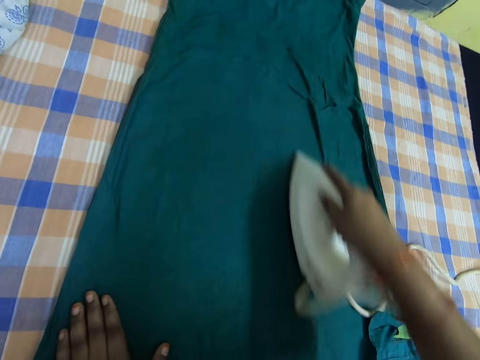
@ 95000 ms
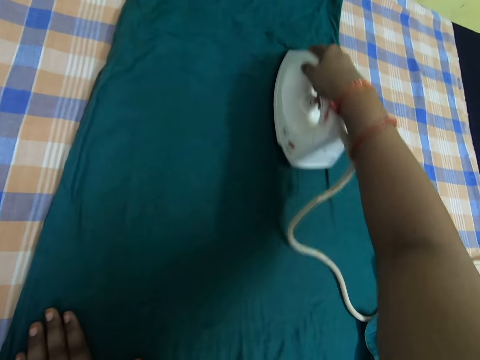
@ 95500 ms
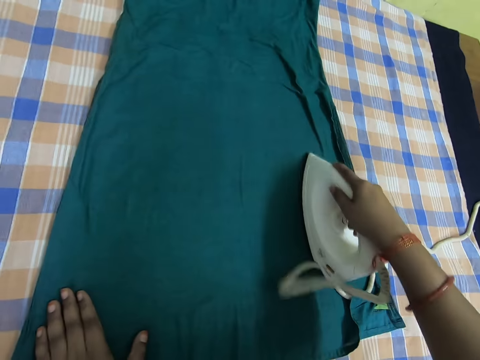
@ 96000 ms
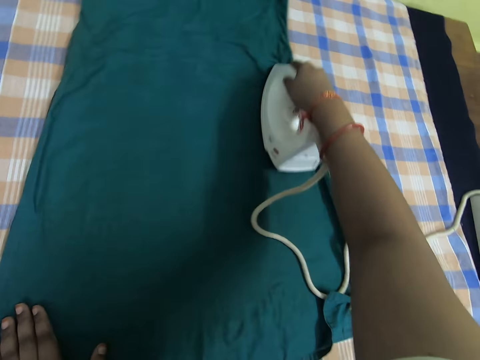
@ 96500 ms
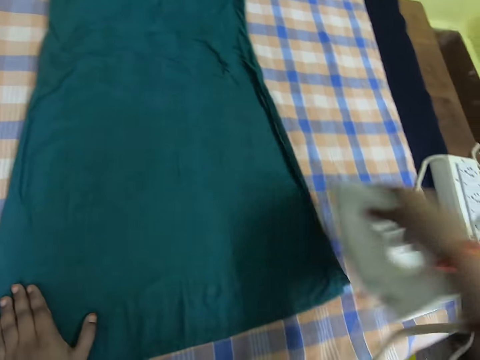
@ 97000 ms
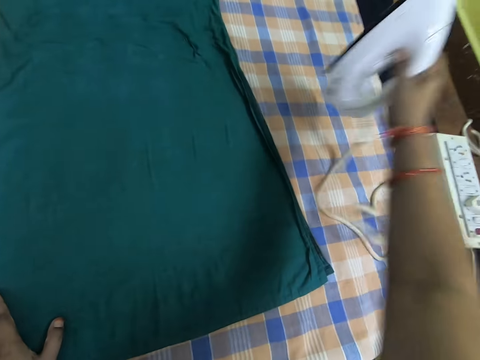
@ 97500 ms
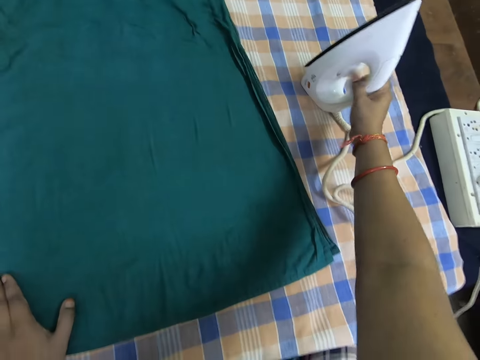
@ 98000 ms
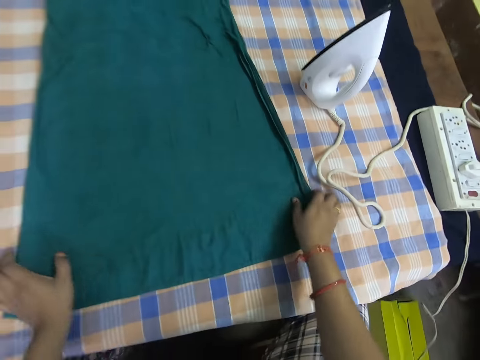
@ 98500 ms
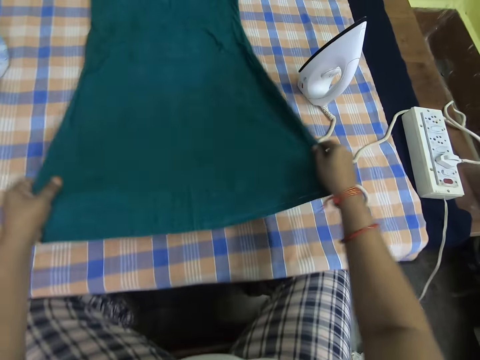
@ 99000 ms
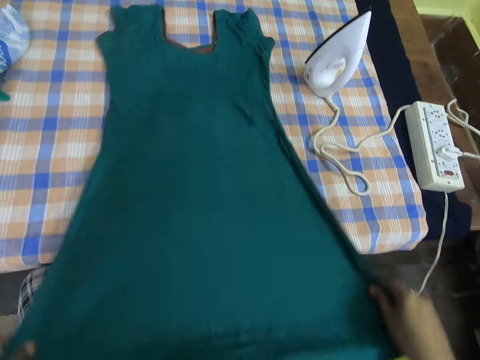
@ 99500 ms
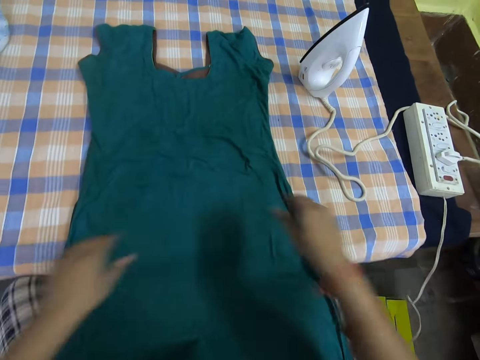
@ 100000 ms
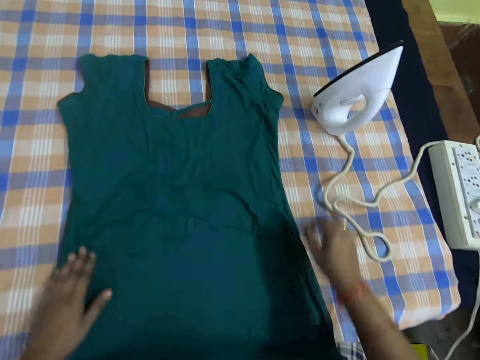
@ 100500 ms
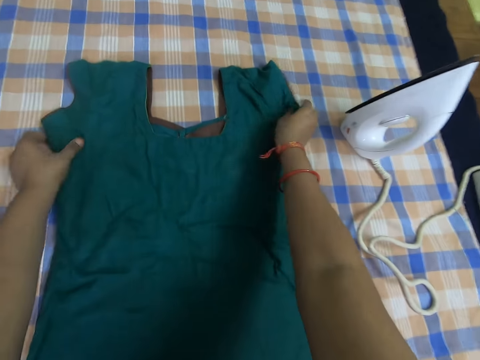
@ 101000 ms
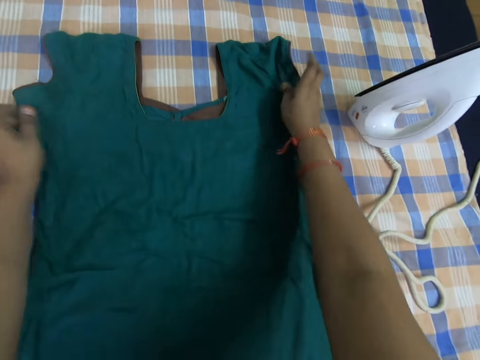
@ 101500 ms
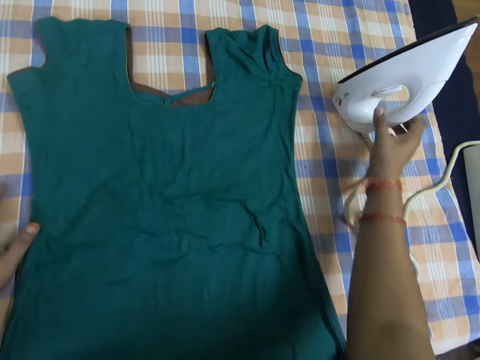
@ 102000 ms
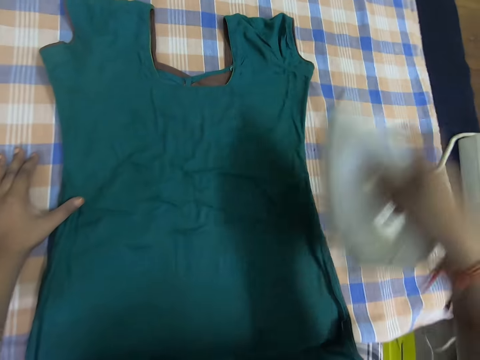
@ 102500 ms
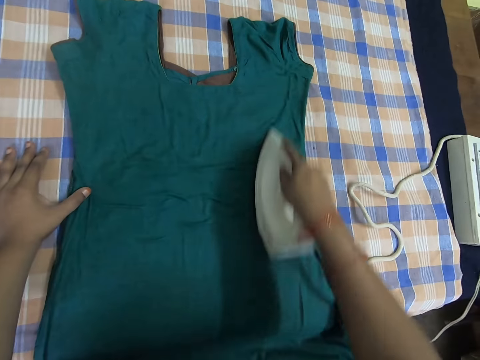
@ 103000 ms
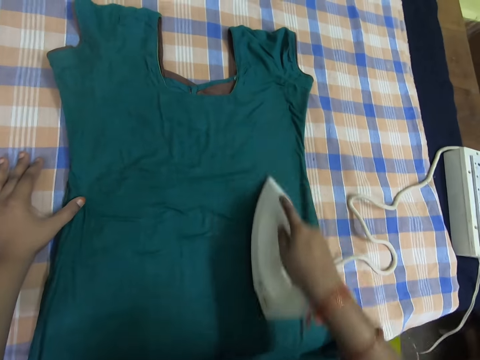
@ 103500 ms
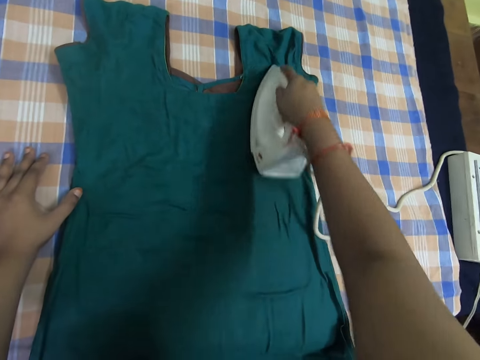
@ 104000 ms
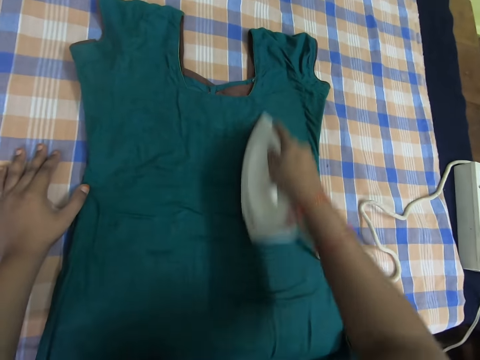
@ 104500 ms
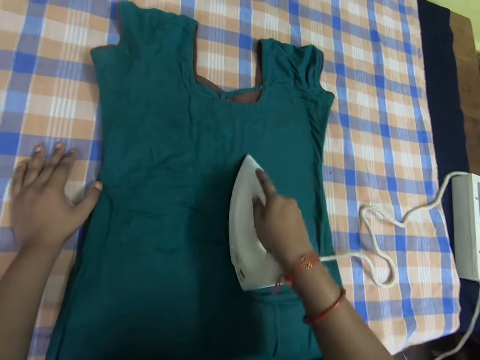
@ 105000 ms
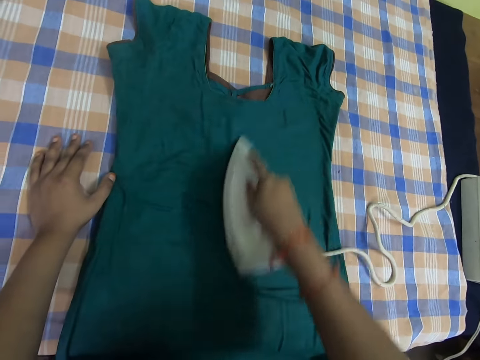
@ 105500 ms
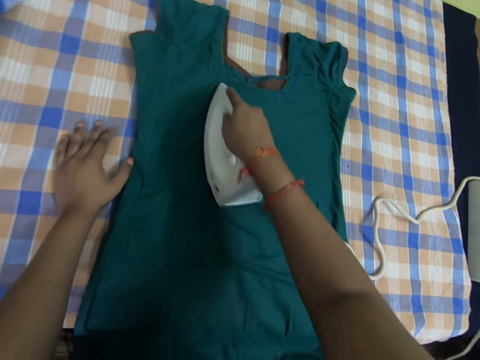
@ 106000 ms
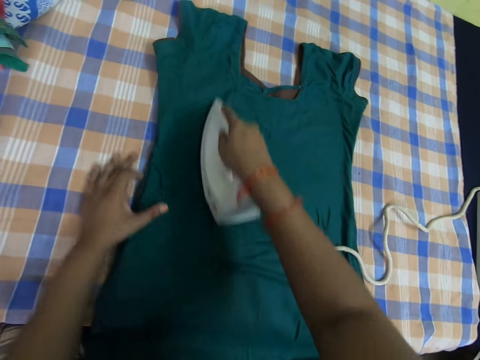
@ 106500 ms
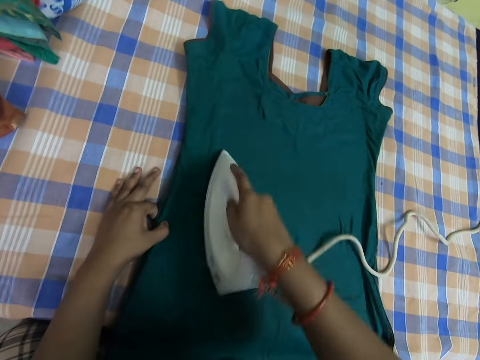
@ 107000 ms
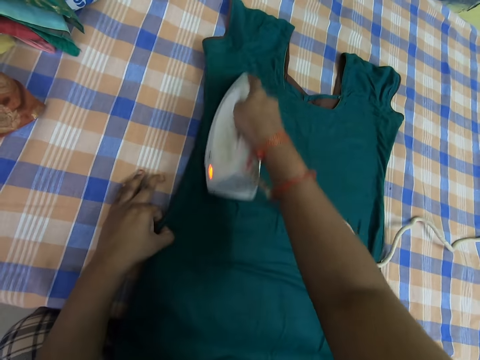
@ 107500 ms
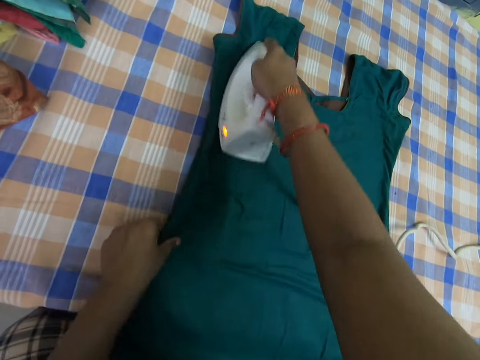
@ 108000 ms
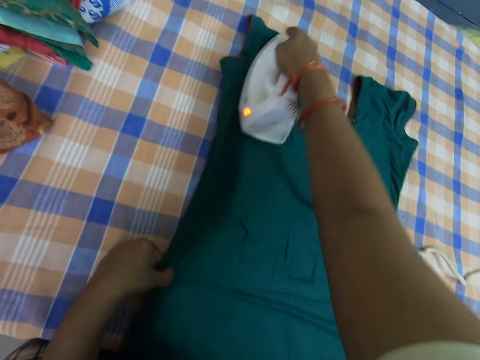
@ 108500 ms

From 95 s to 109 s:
The camera wearer drops the iron on the table. She adjusts the cloth on the table with her hands. She carries the iron on the table with her right hand. She irons the cloth with the iron.

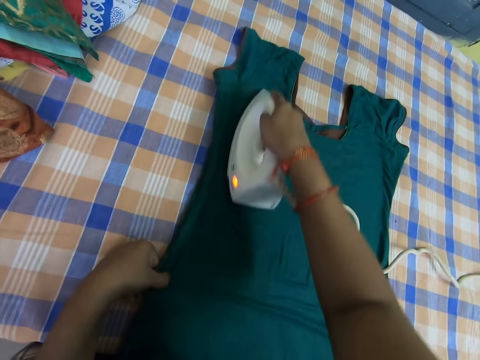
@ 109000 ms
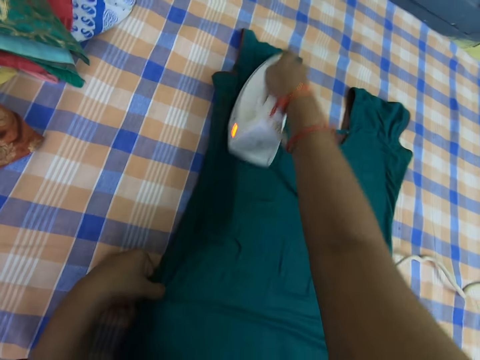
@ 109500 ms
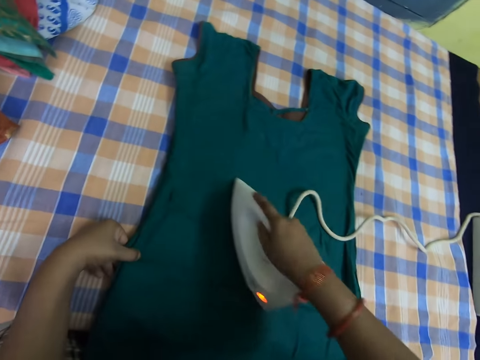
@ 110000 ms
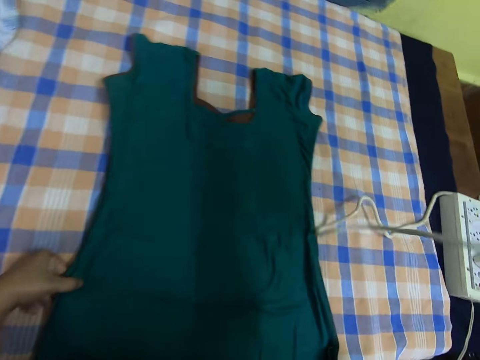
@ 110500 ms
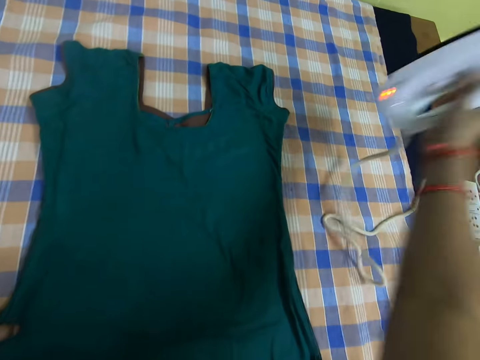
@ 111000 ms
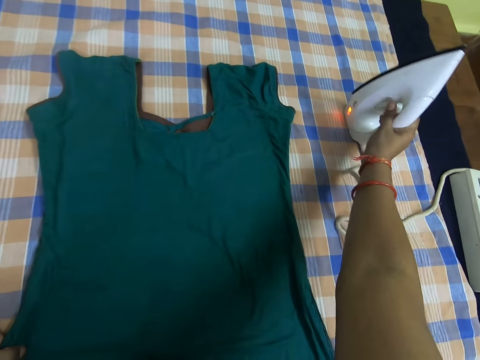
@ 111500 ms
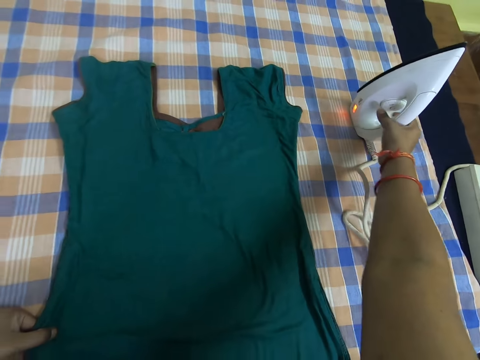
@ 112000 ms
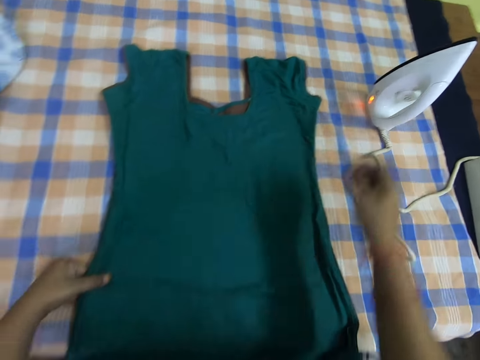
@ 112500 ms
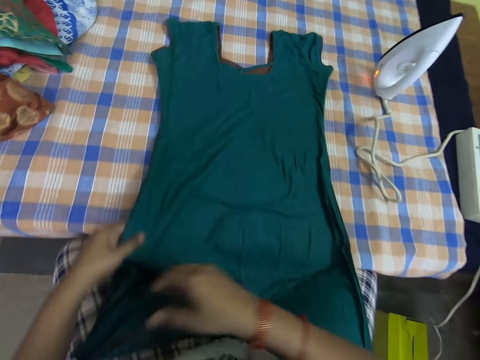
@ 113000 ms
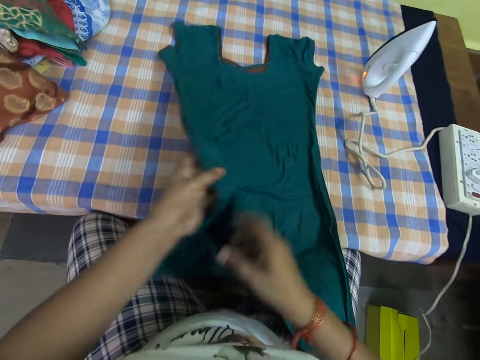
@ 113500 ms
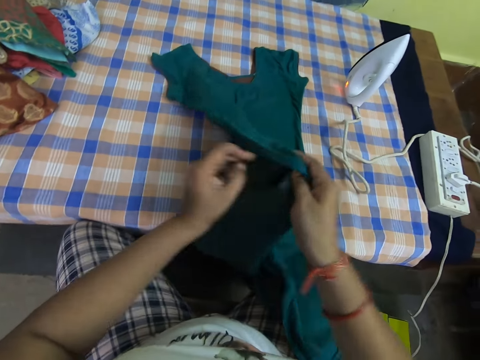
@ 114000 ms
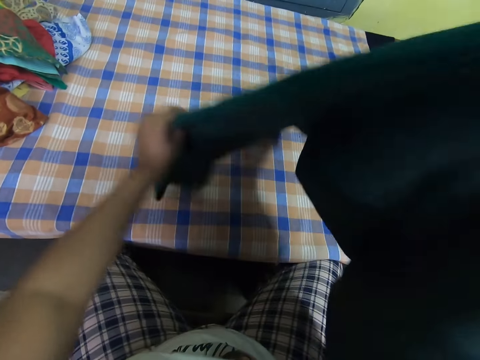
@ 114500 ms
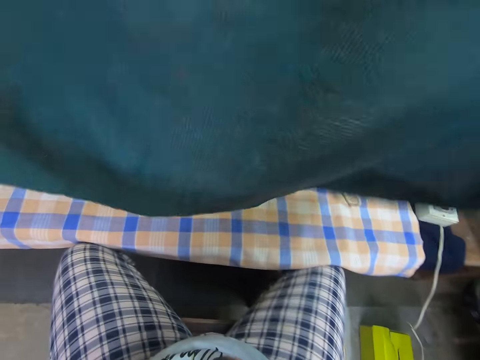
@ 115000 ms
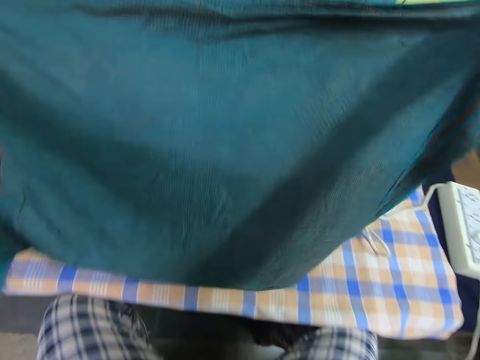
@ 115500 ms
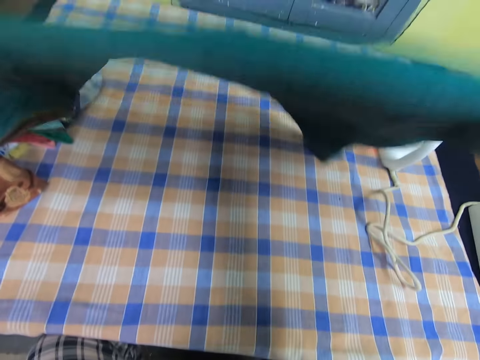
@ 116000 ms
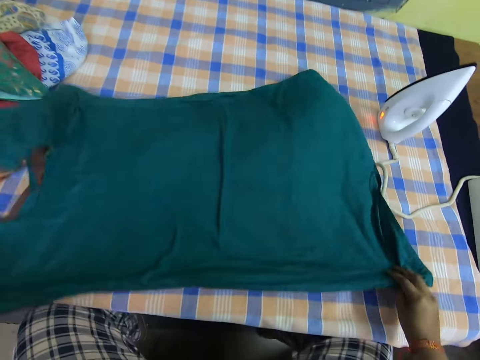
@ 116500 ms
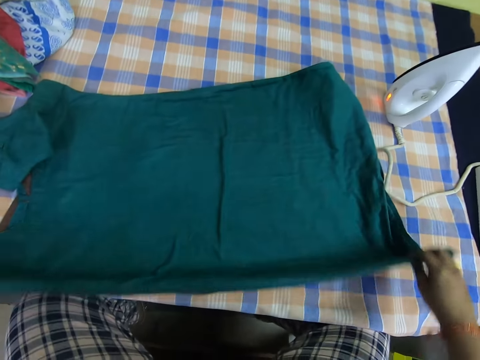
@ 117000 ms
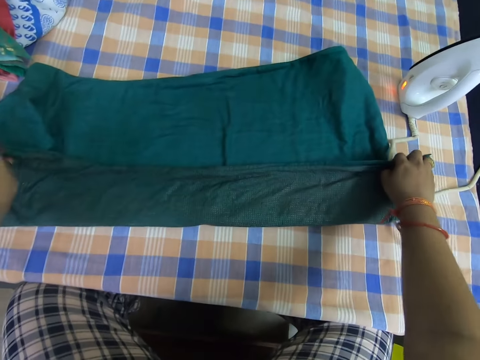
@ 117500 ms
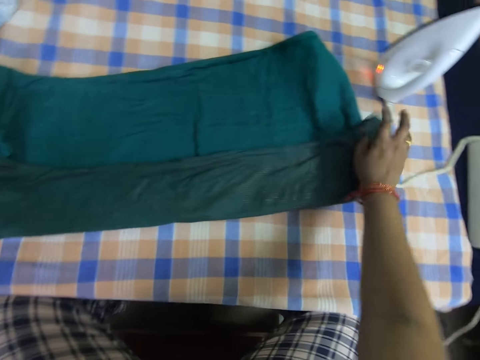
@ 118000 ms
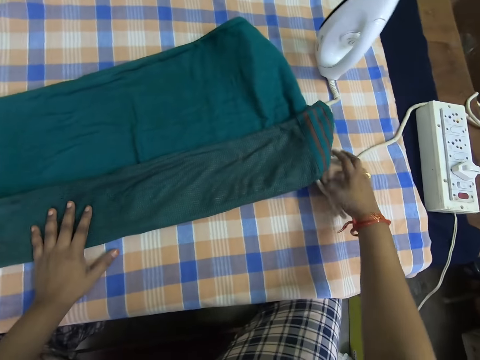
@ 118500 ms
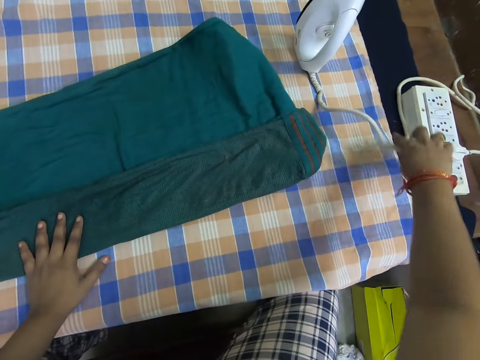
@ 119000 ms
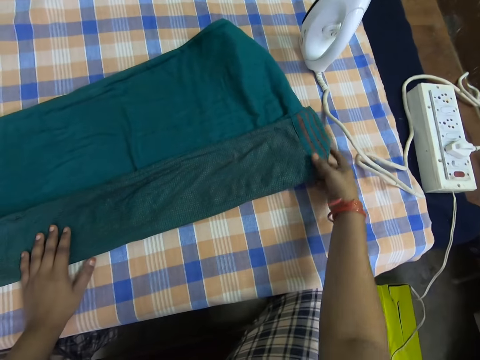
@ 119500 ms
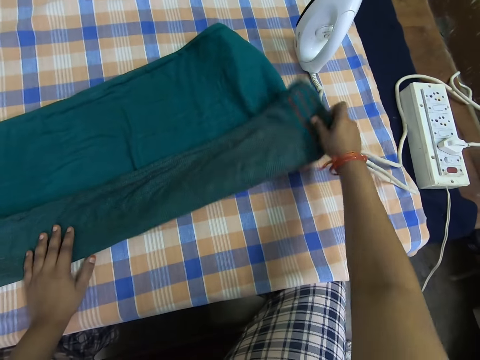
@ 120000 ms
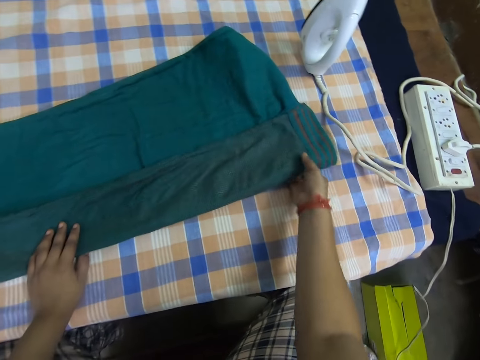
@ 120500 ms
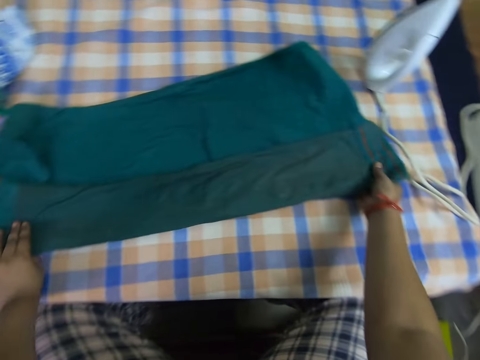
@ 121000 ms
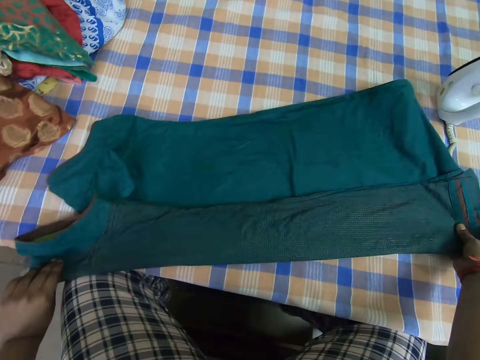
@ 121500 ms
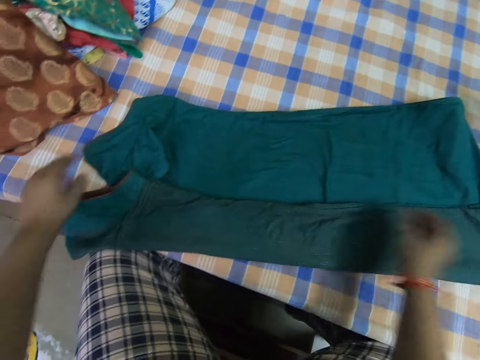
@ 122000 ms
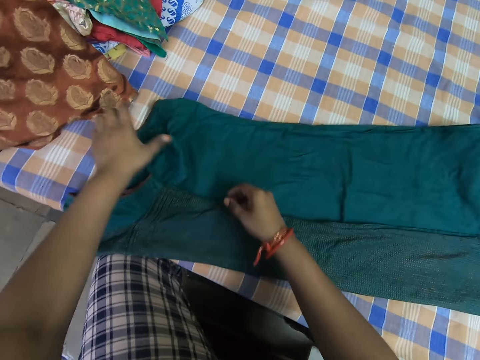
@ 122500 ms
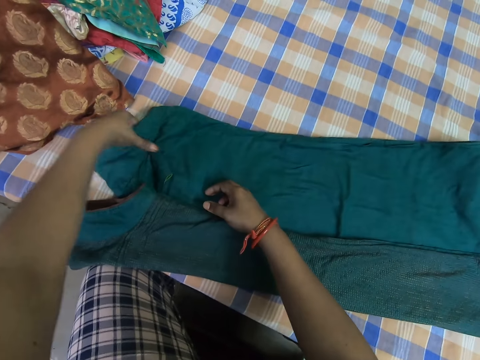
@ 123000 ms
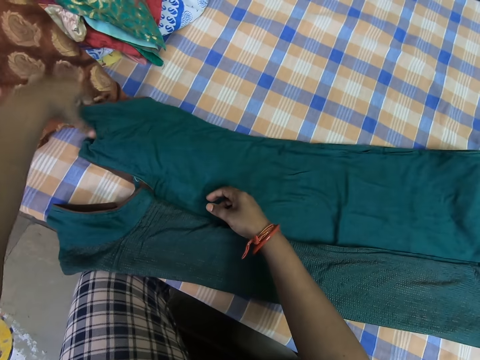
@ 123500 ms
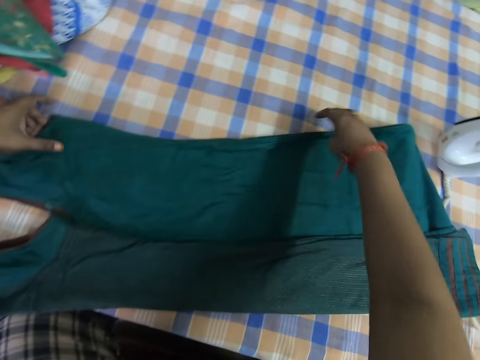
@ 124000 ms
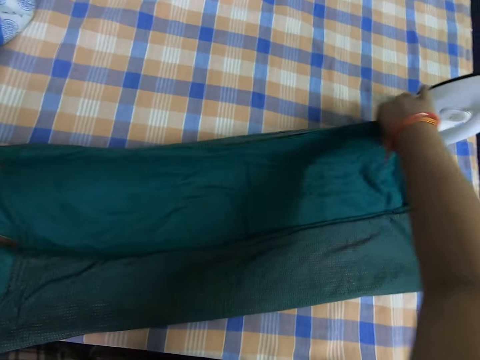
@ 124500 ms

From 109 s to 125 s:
The camera wearer drops the iron on the table. She repositions the cloth on the table. She lifts the cloth up. She moves the iron wire aside with her right hand. She folds the cloth on the table.
